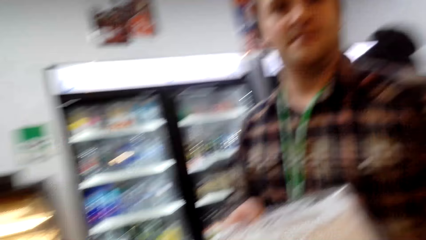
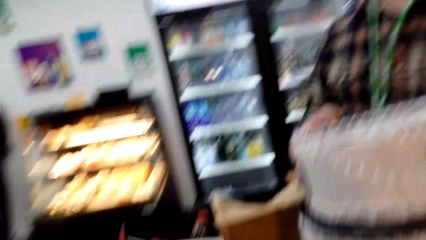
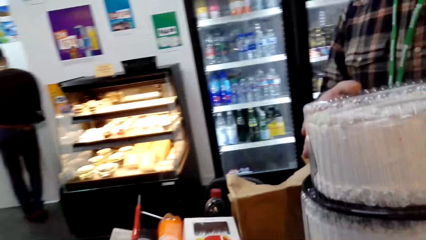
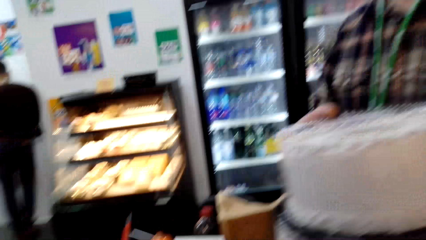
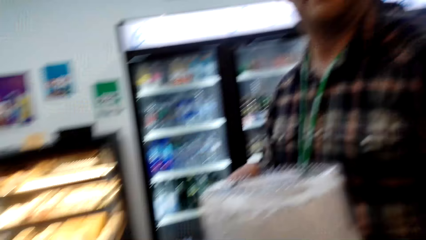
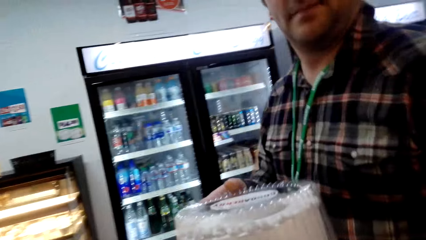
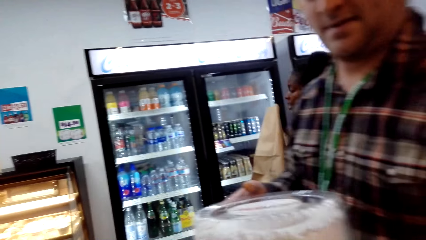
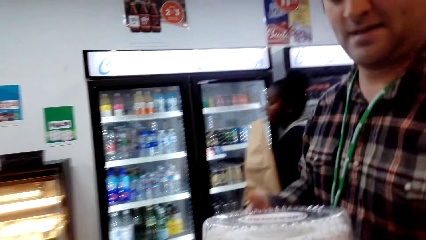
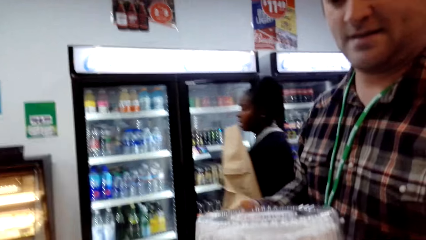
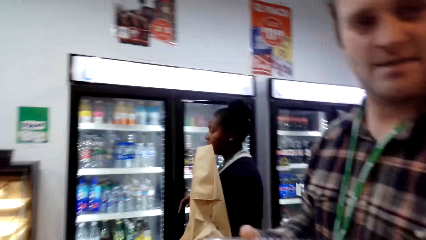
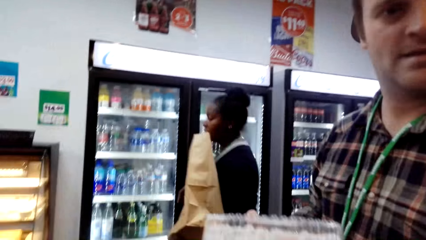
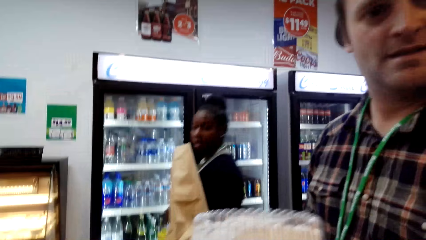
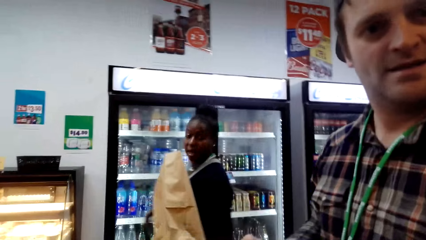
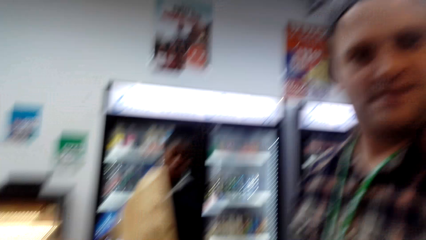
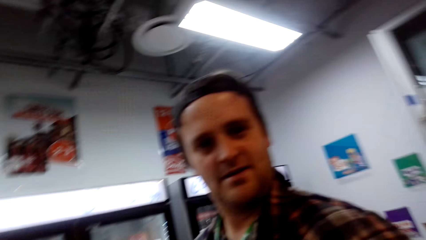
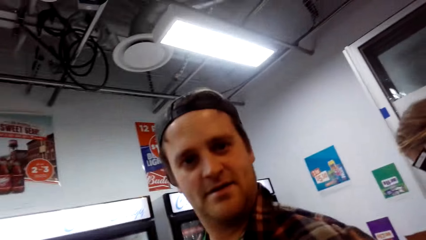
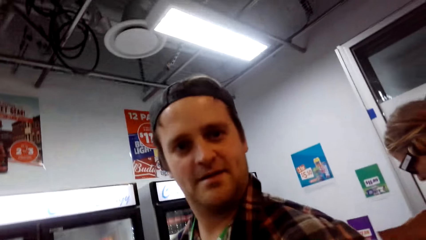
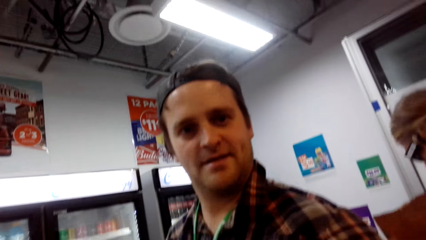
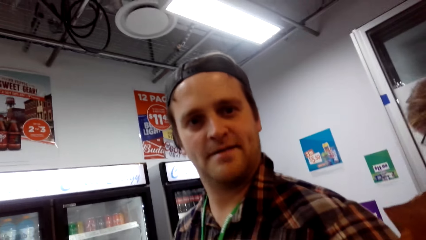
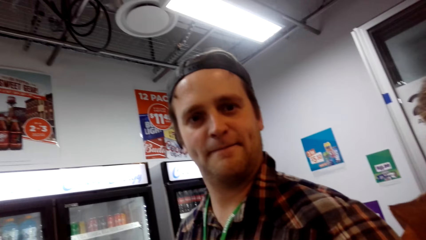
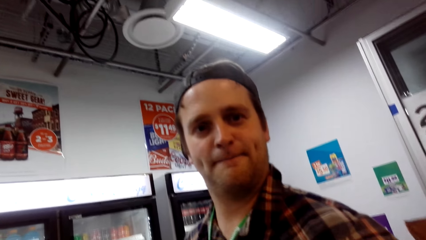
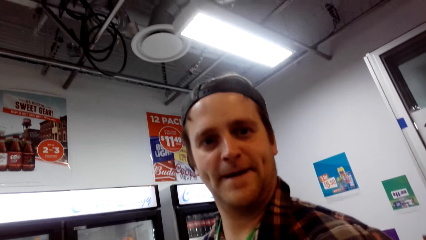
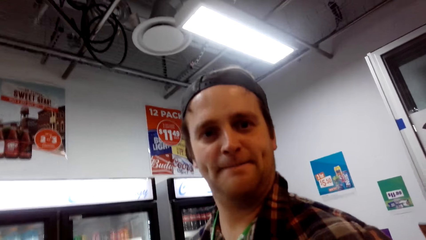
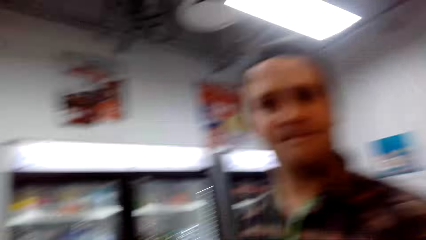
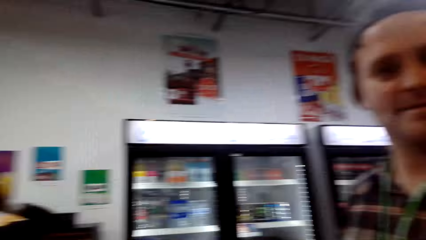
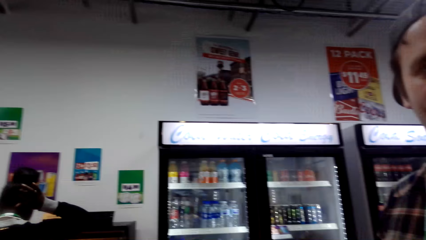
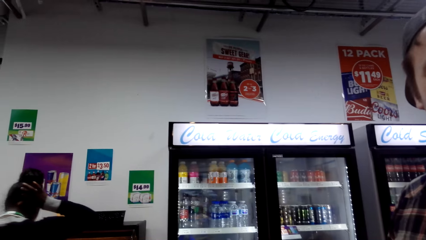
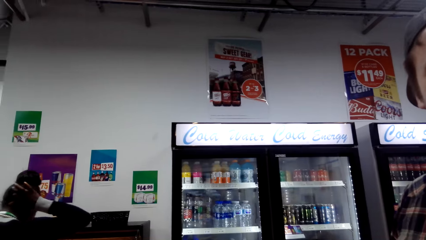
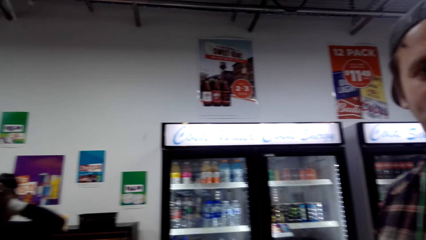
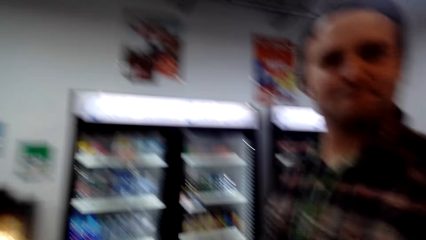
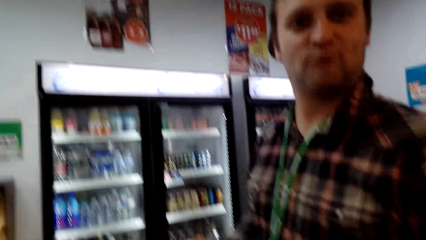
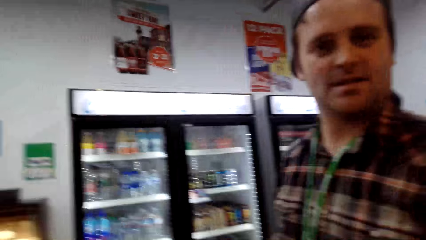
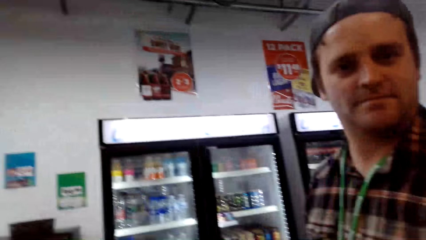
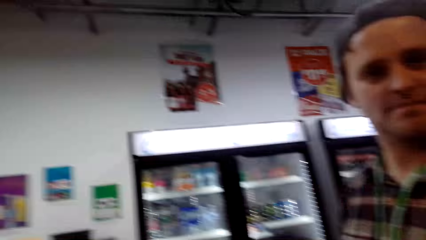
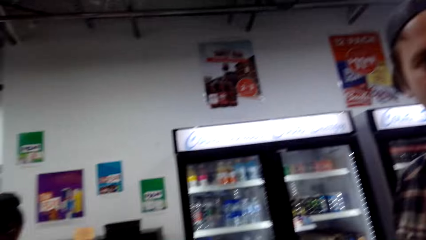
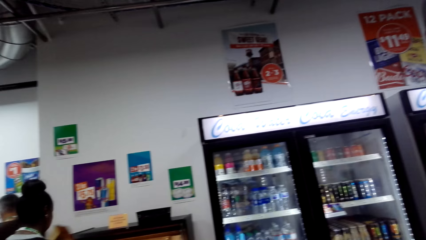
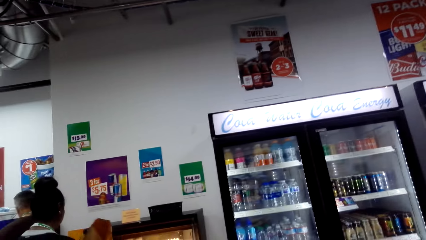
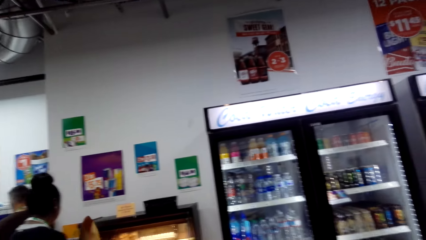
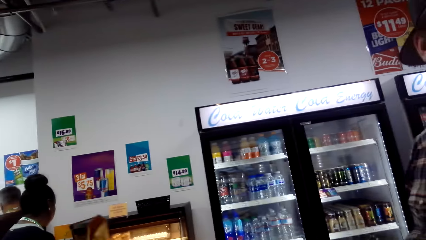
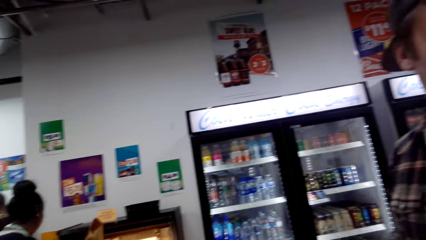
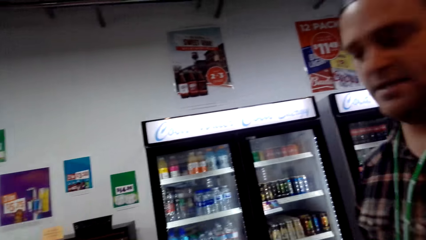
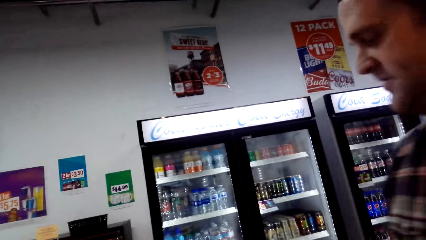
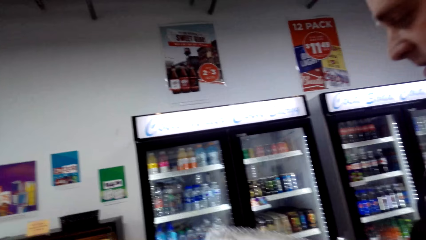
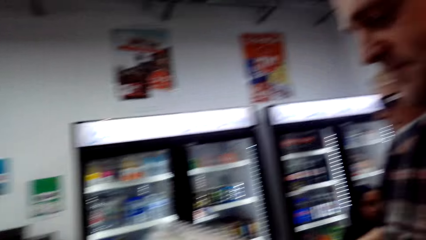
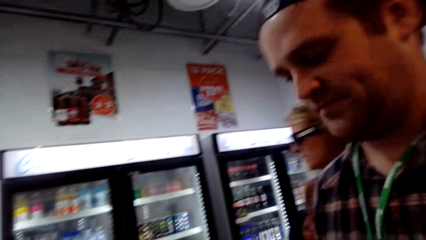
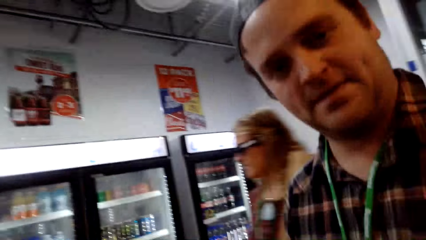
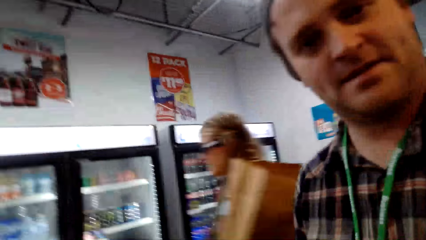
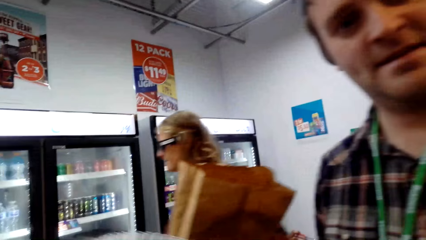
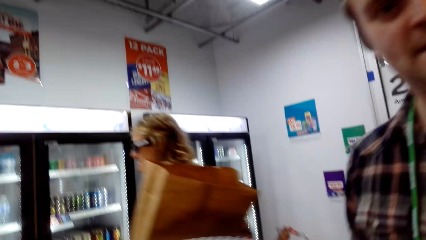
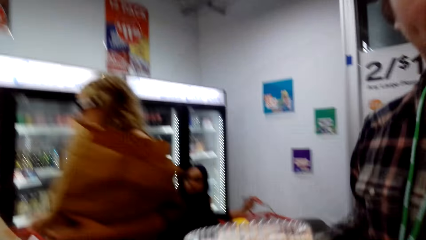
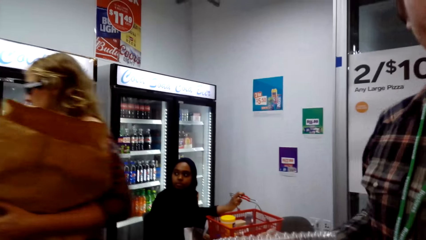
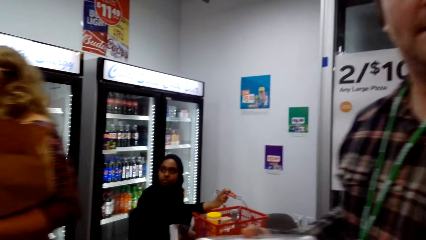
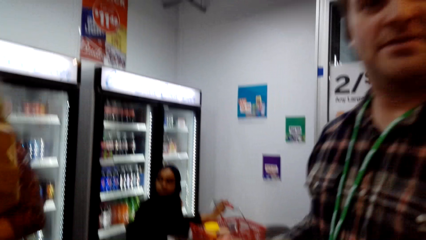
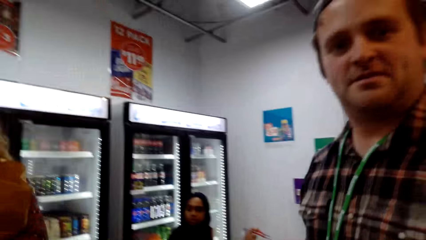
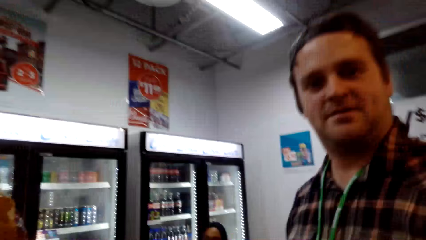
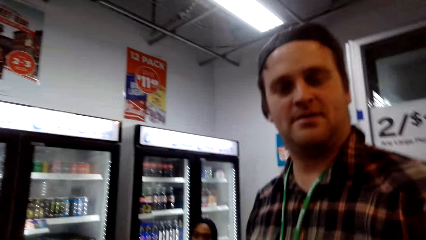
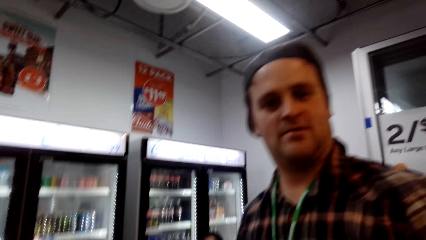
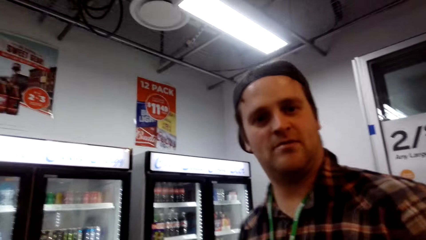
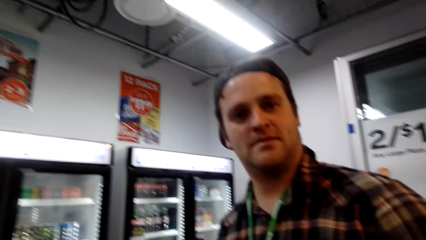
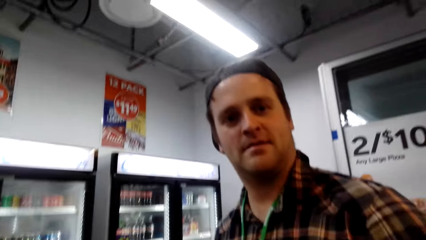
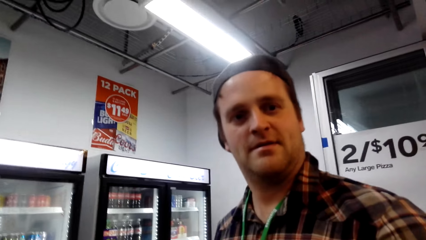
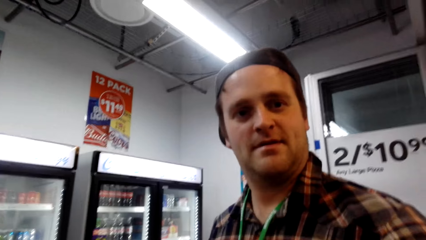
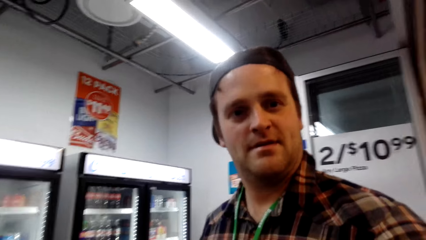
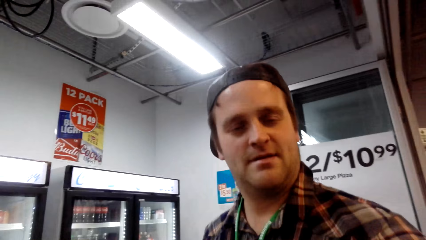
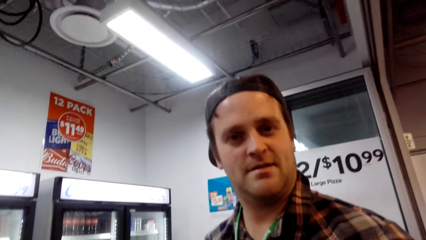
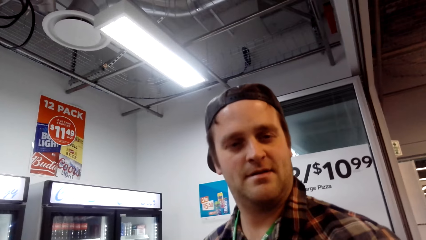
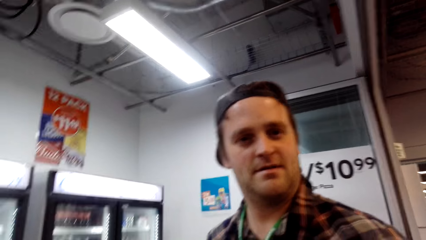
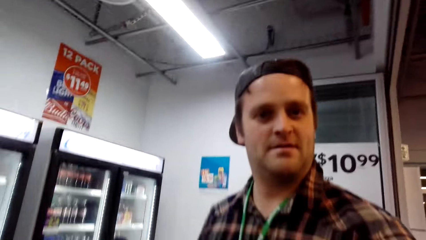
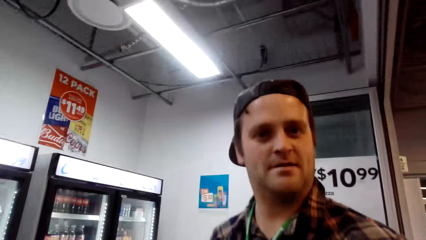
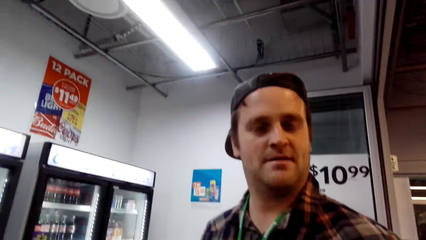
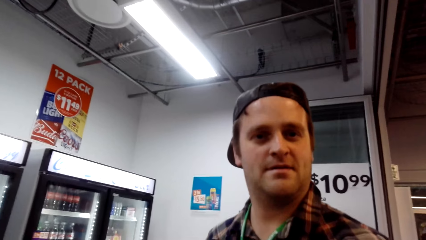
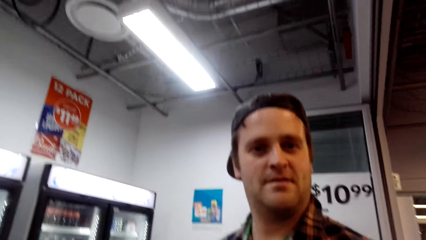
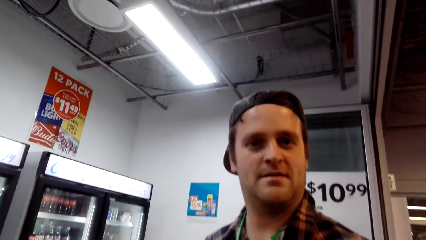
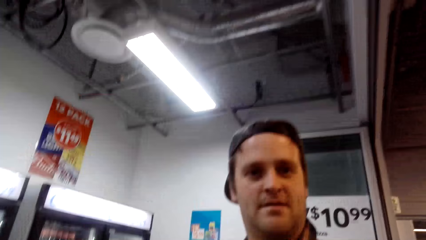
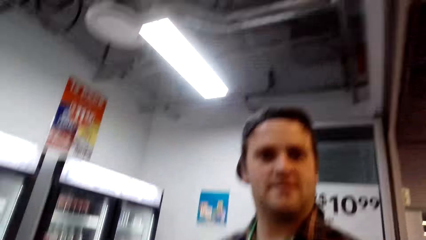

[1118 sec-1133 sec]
A man carries the cakes. The camera wearer looks around.
